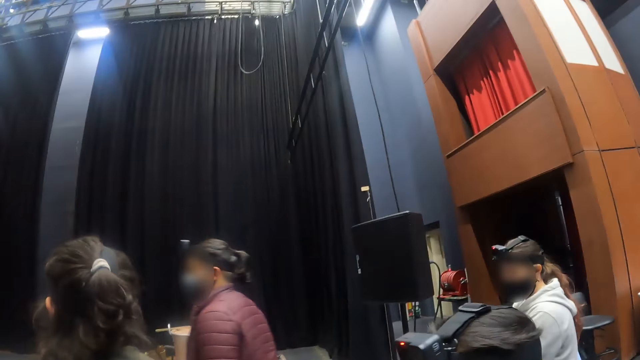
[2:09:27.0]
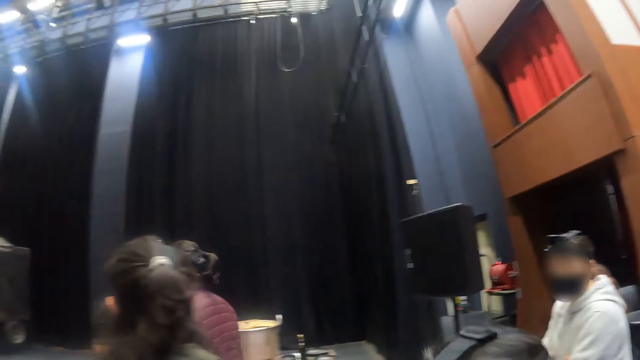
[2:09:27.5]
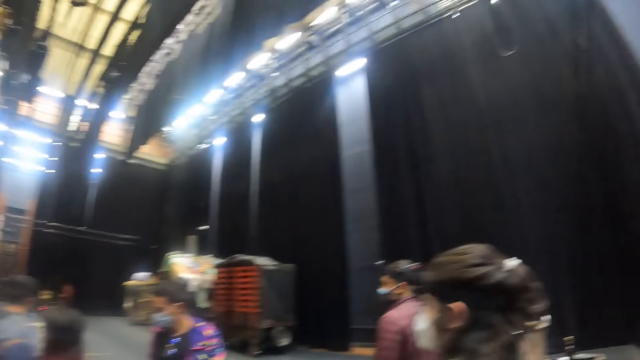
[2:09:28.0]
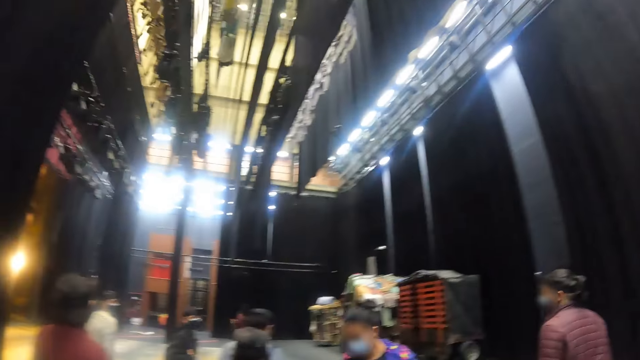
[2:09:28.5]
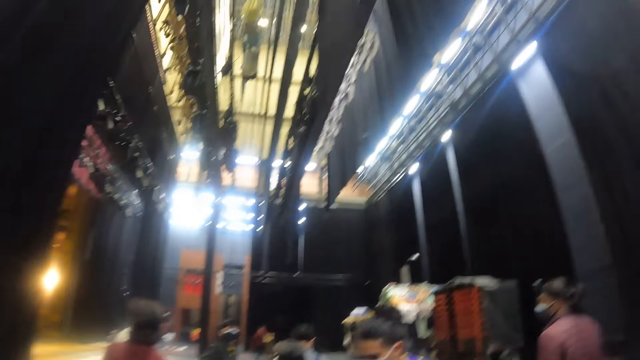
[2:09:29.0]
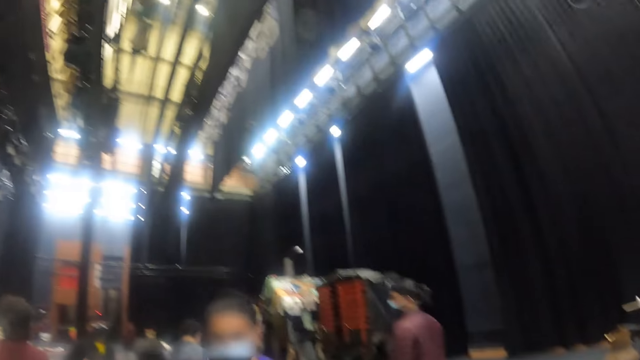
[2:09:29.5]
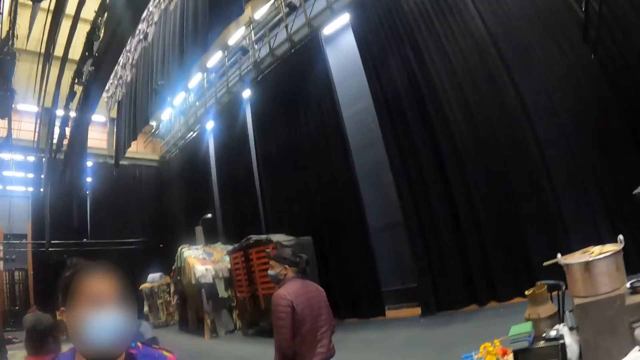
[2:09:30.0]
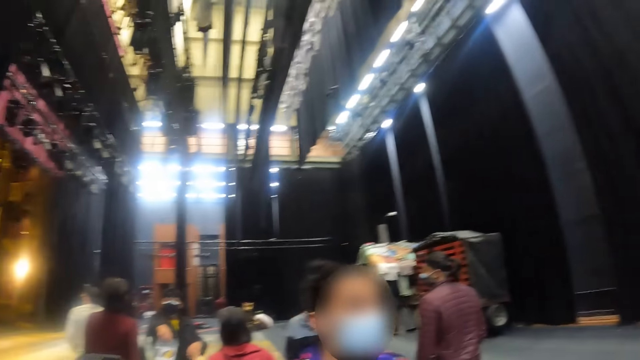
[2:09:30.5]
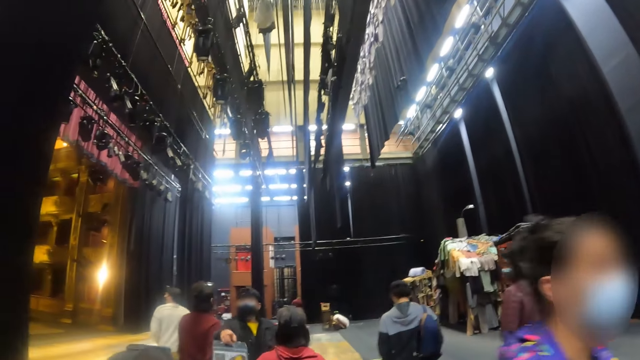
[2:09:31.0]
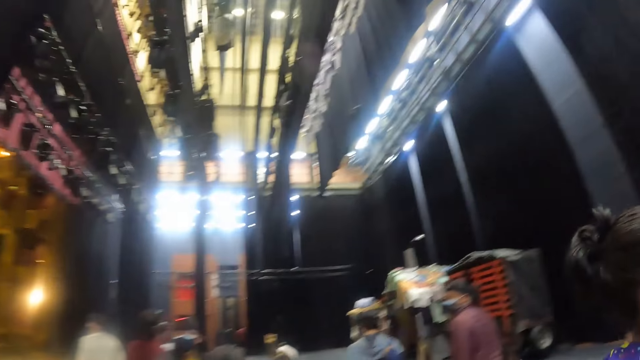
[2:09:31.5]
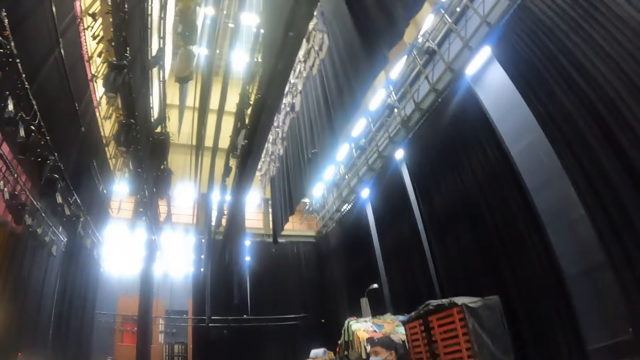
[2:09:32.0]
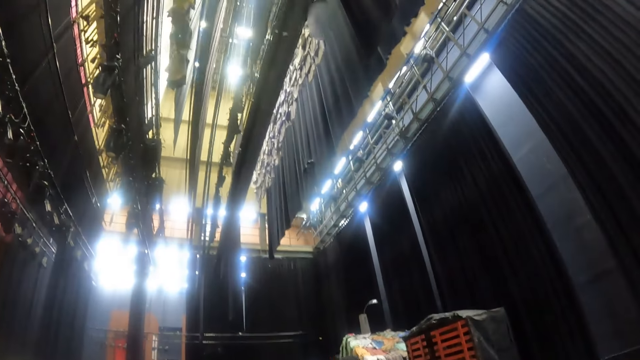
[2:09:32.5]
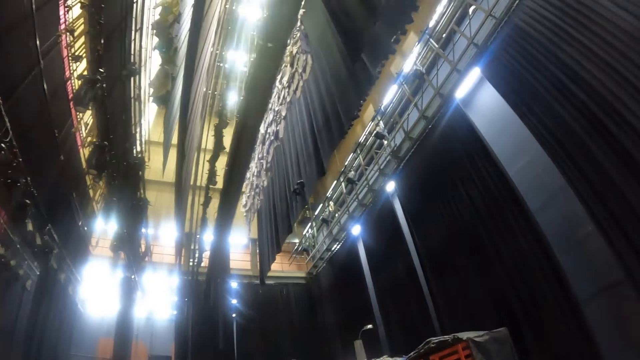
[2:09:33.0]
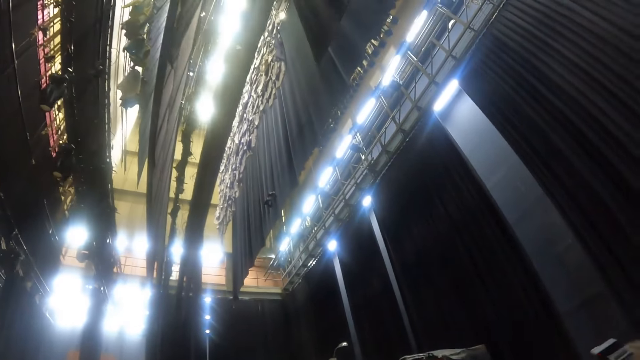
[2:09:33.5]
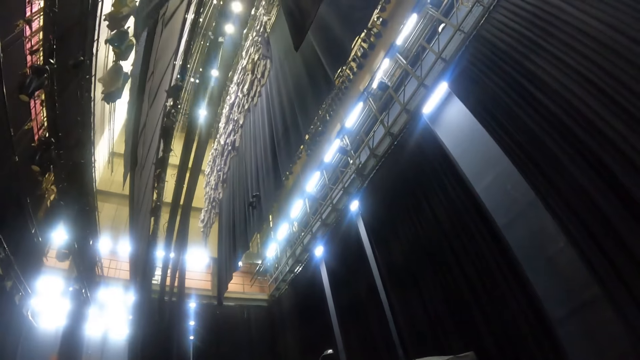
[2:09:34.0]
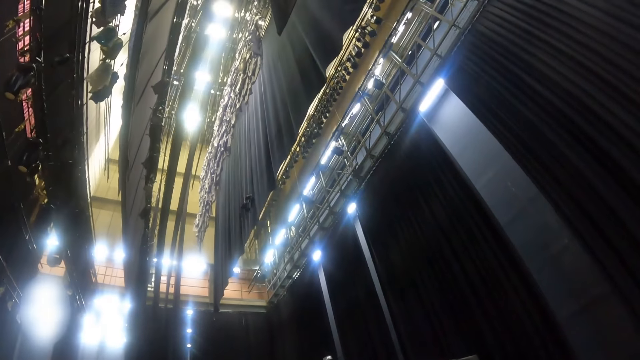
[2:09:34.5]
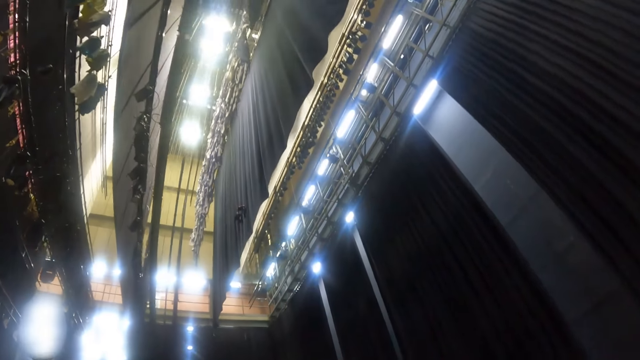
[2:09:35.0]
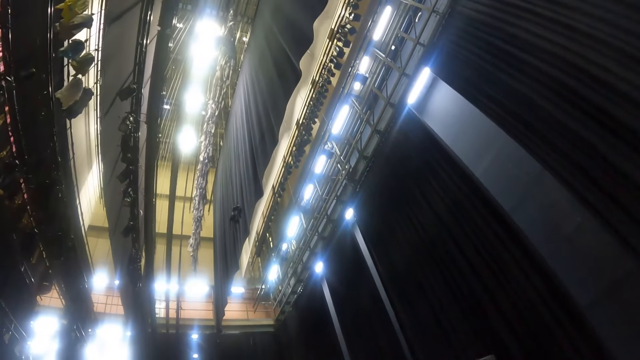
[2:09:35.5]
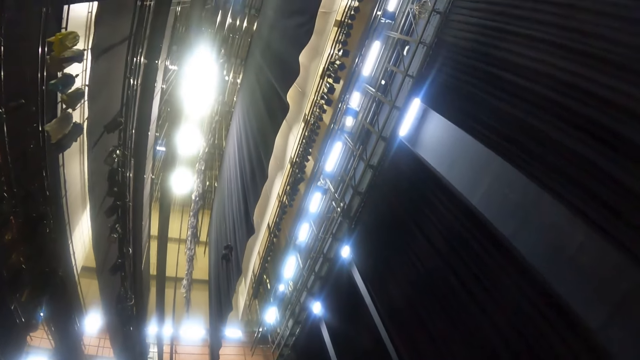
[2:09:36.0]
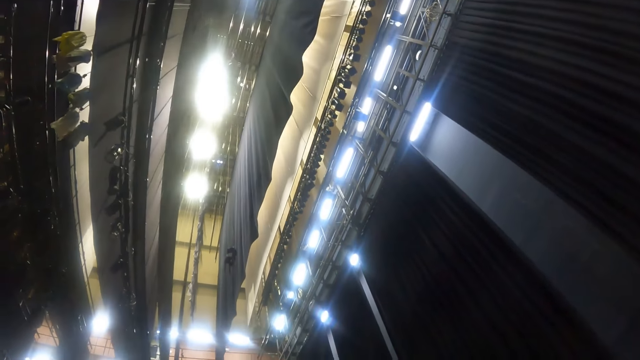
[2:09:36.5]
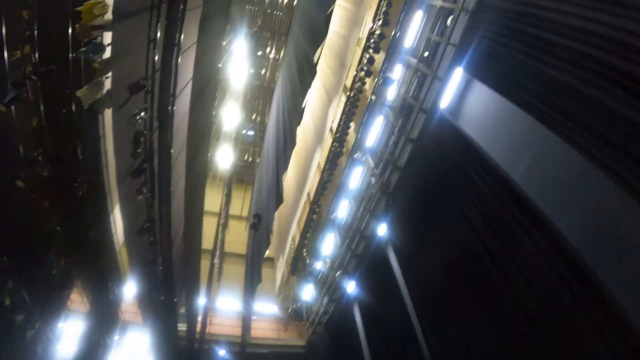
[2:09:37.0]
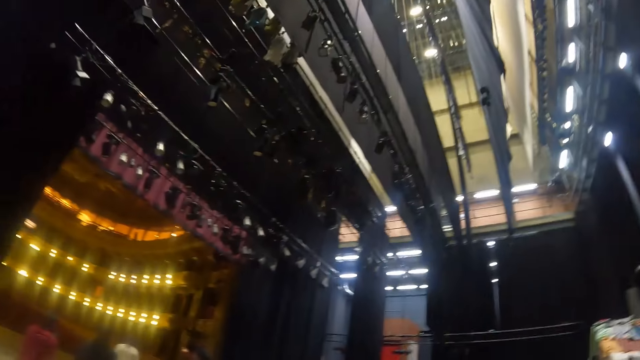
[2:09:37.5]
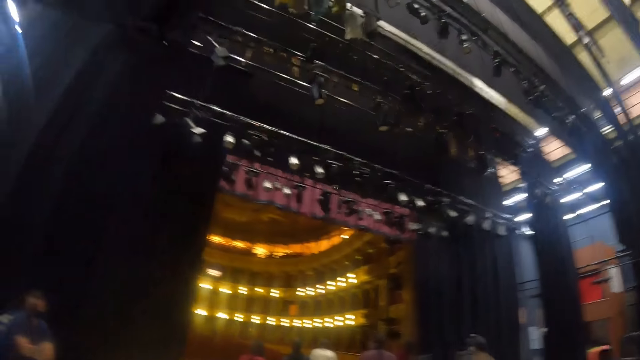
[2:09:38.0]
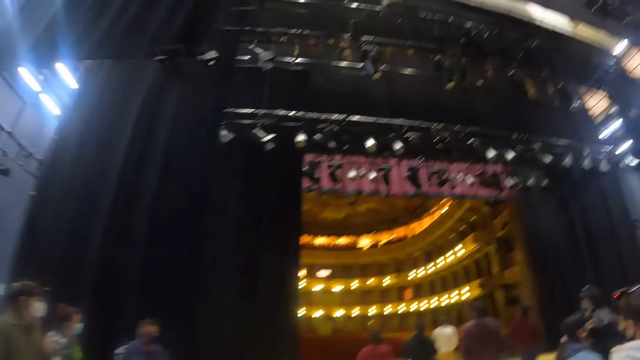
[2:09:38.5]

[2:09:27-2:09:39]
The camera wearer moves around the room. They look around the room.

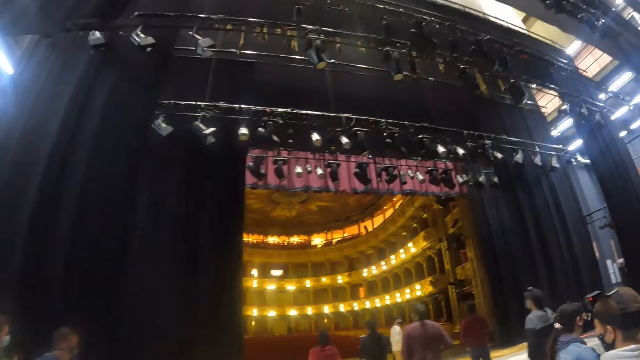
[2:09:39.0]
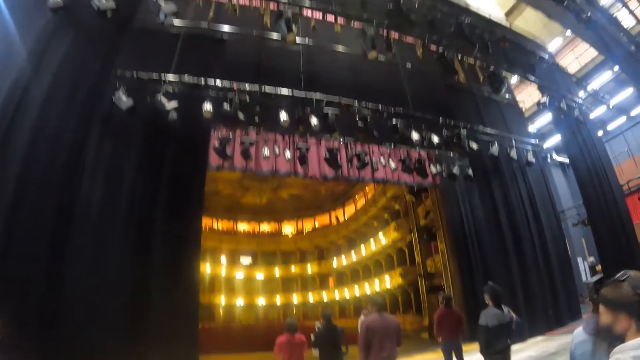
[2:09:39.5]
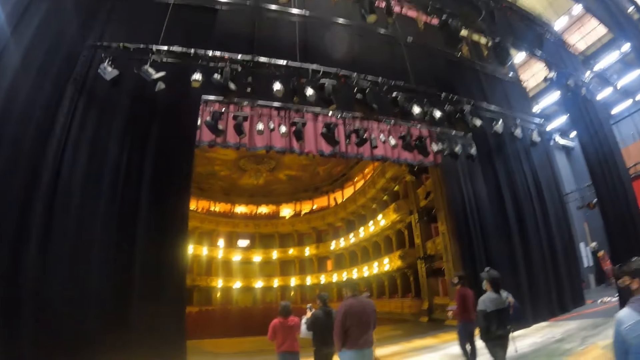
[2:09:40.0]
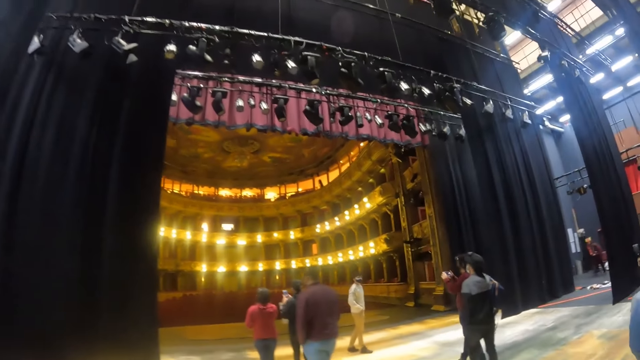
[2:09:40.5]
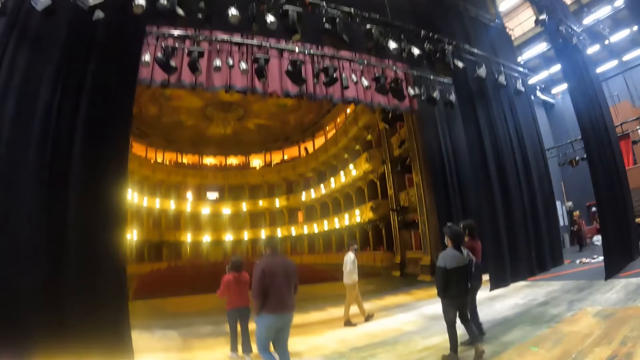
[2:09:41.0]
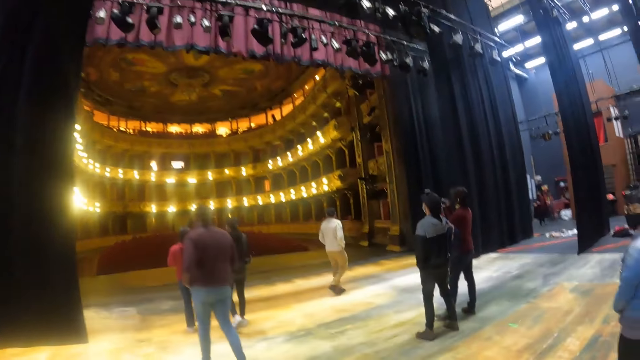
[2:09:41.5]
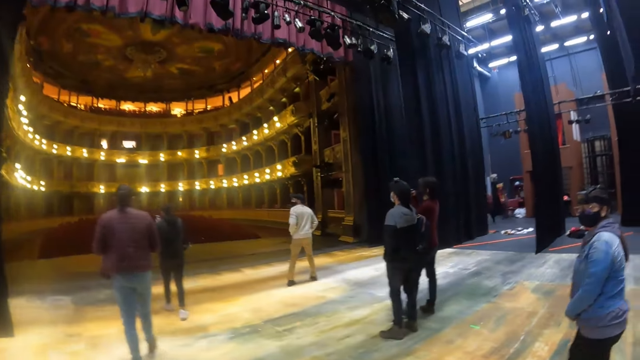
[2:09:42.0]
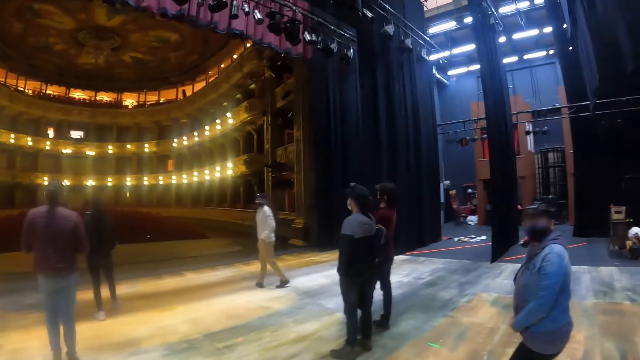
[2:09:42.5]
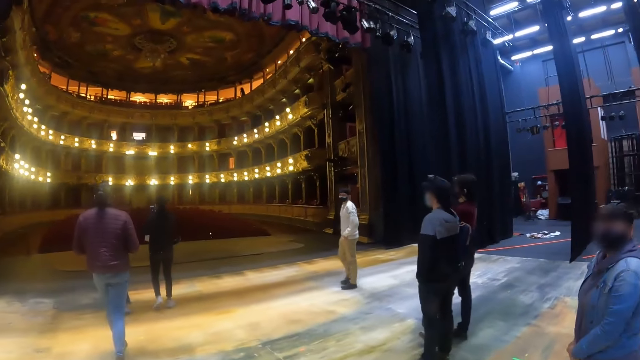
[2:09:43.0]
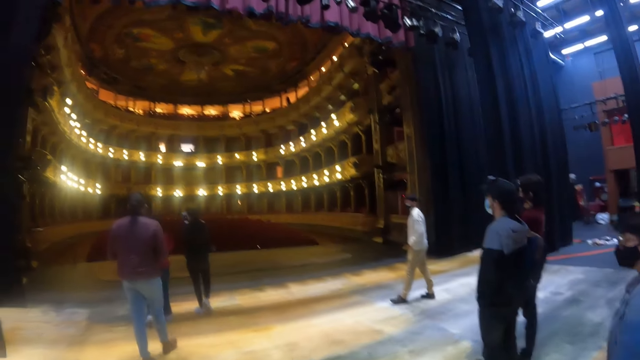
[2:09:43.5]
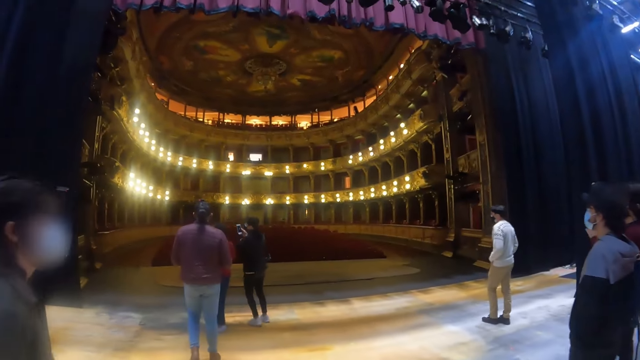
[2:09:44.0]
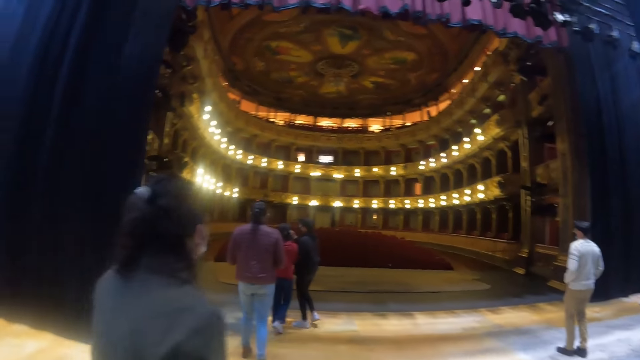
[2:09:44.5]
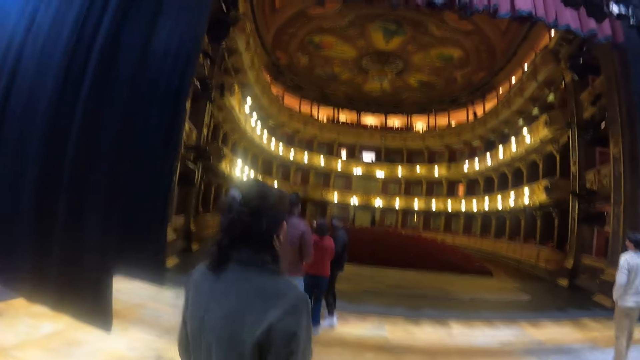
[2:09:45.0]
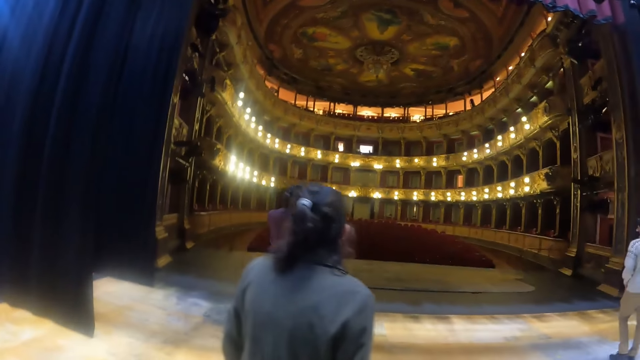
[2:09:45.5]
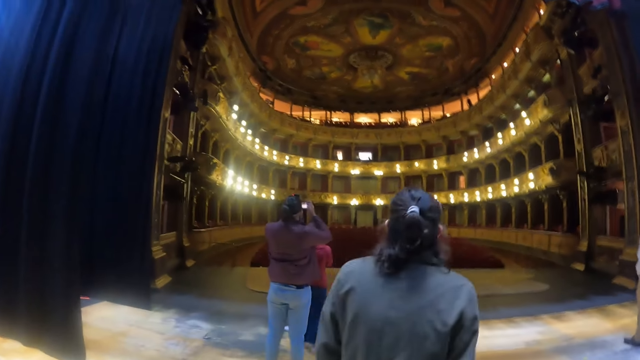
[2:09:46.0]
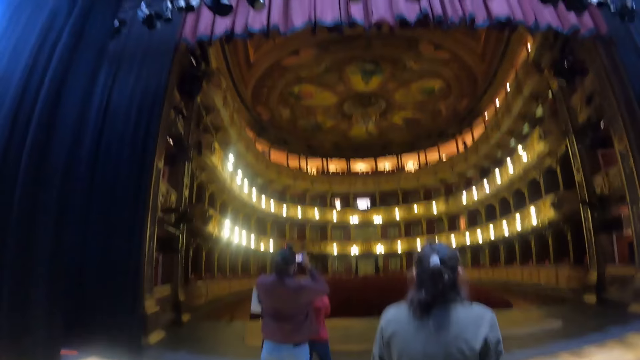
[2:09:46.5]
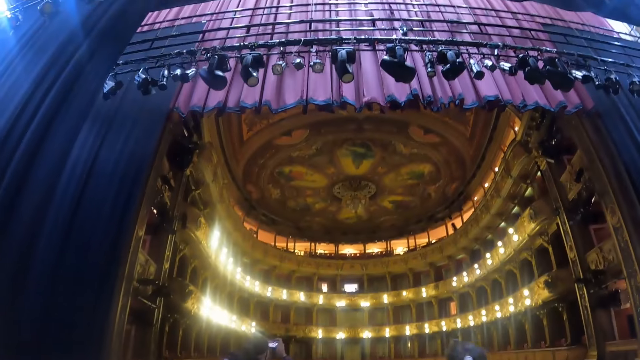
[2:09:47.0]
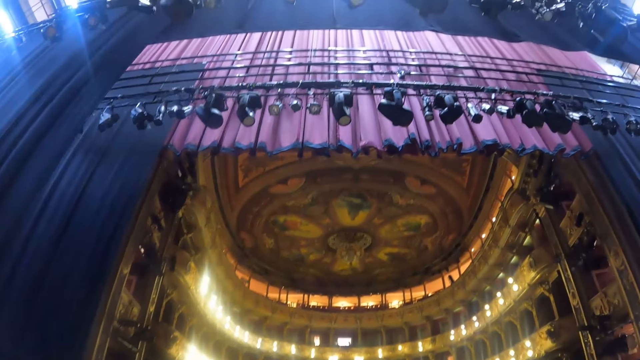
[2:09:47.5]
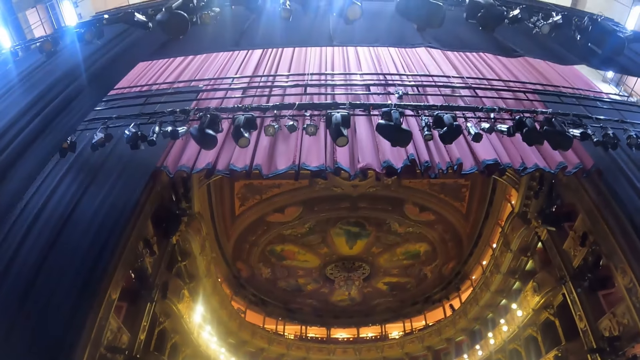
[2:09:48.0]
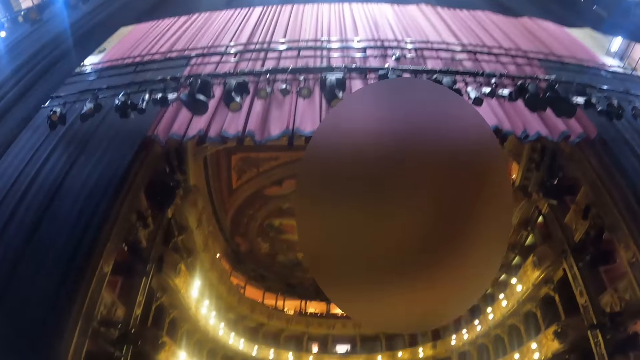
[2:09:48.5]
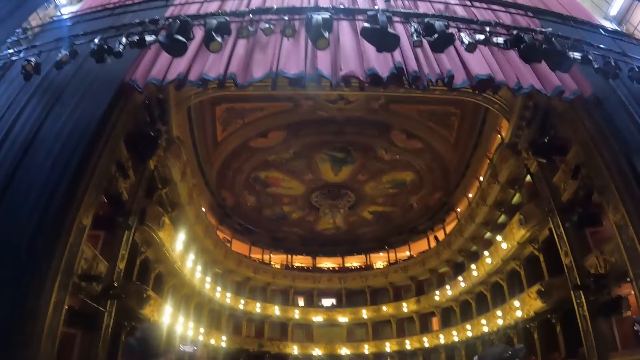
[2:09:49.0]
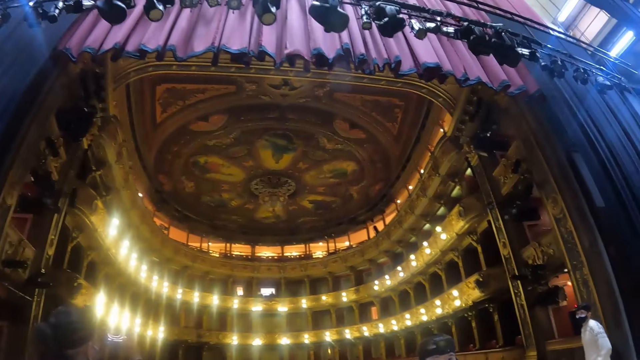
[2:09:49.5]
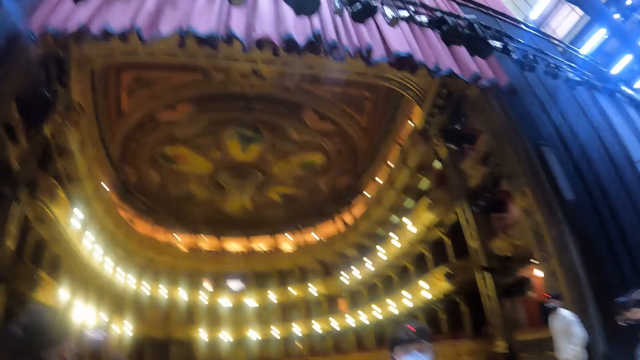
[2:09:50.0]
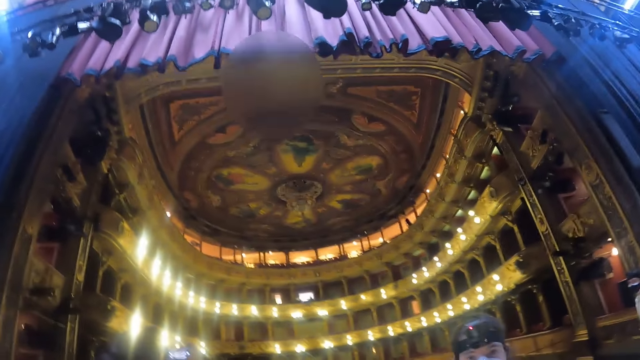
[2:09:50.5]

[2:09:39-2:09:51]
The camera wearer looks around.
